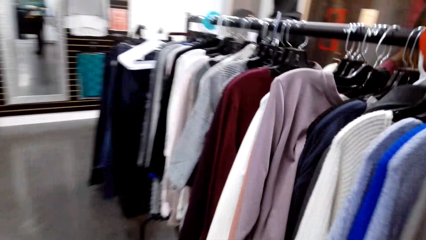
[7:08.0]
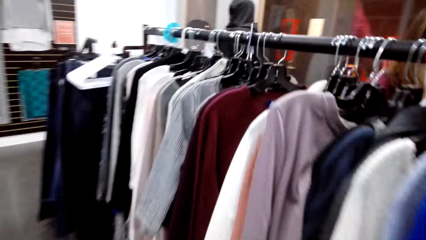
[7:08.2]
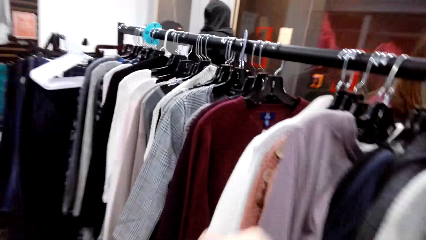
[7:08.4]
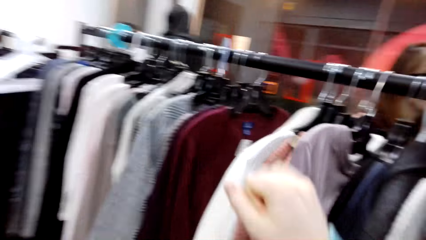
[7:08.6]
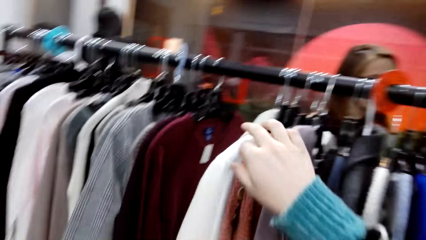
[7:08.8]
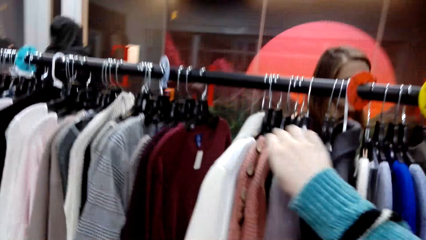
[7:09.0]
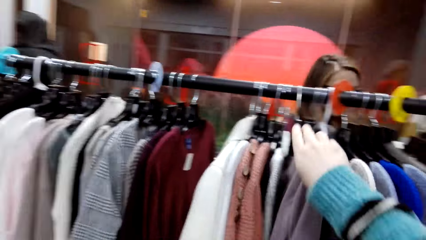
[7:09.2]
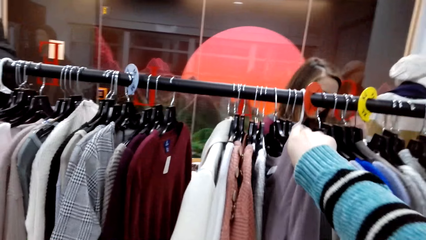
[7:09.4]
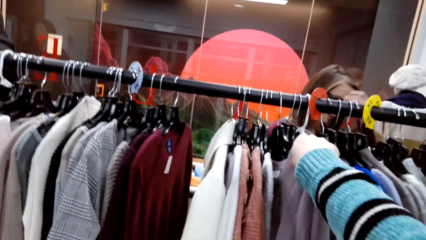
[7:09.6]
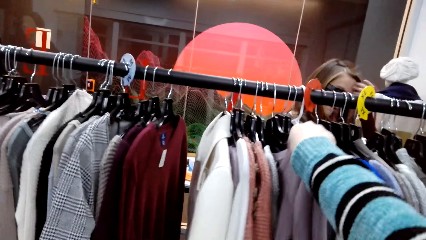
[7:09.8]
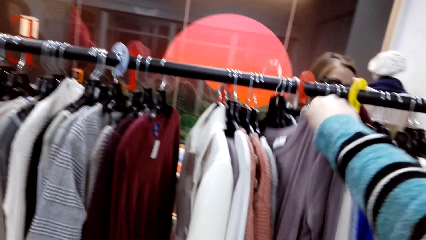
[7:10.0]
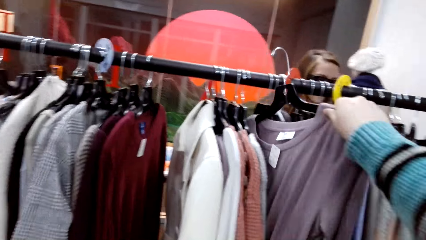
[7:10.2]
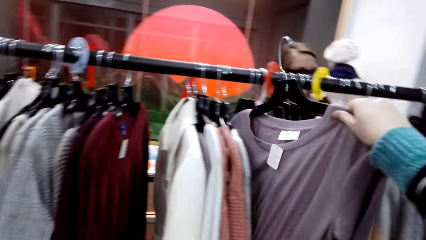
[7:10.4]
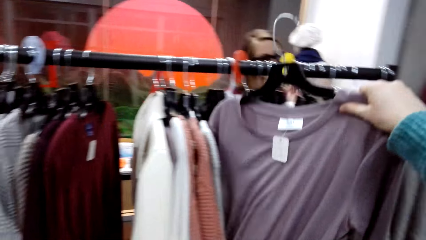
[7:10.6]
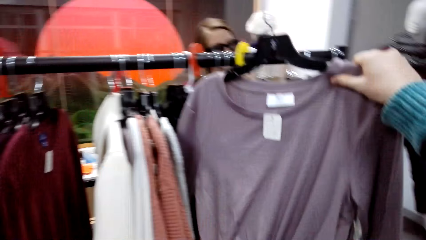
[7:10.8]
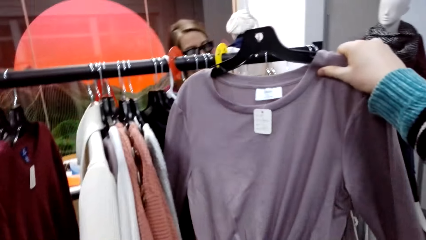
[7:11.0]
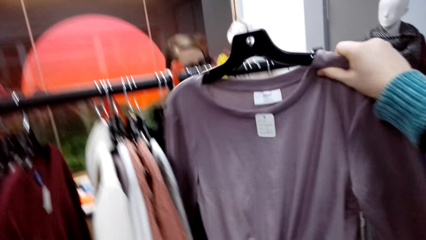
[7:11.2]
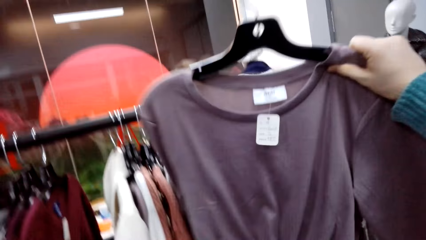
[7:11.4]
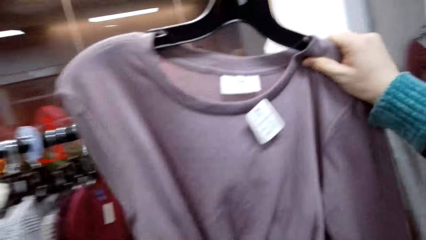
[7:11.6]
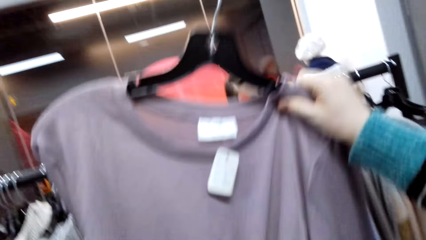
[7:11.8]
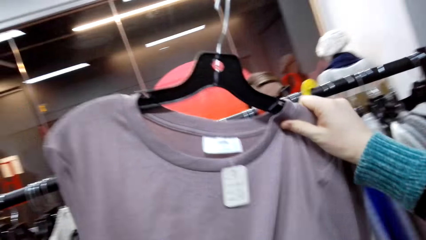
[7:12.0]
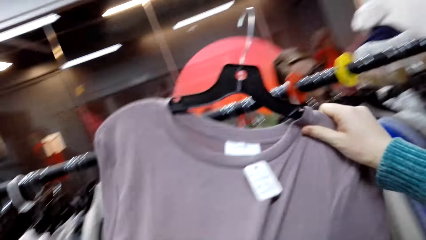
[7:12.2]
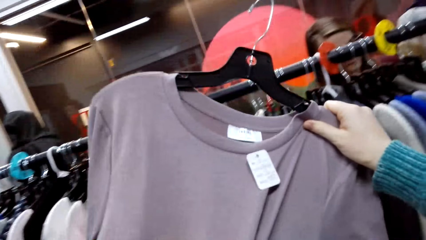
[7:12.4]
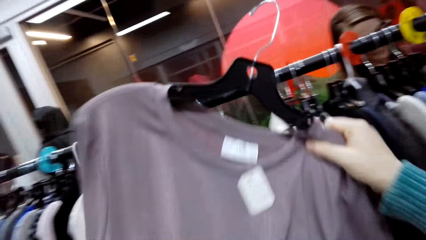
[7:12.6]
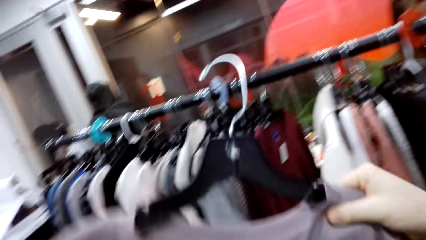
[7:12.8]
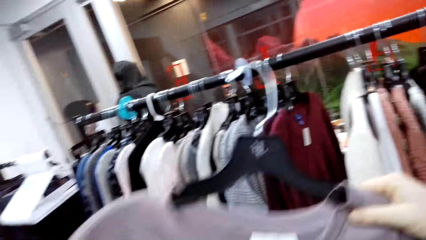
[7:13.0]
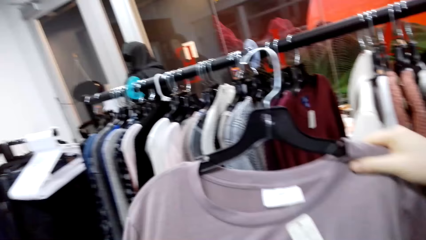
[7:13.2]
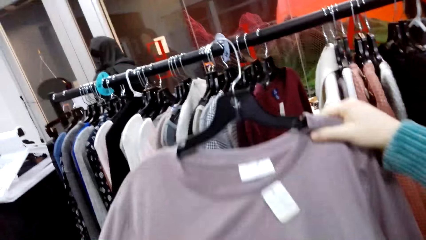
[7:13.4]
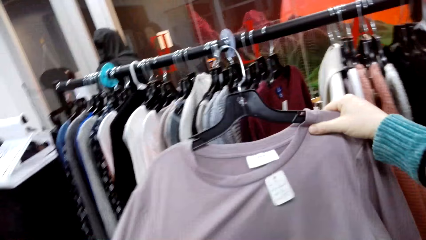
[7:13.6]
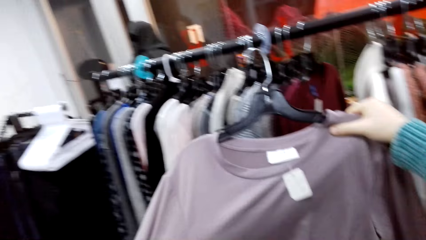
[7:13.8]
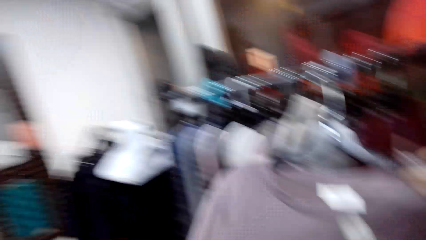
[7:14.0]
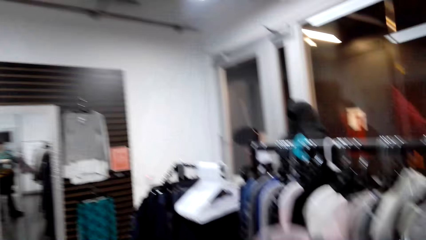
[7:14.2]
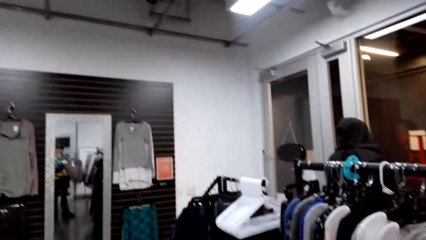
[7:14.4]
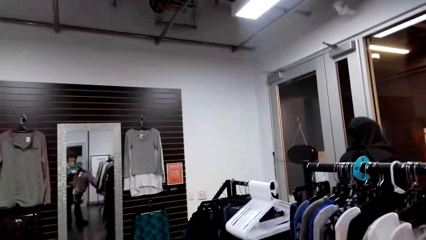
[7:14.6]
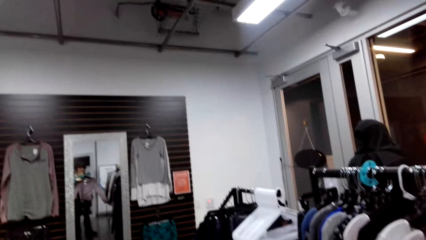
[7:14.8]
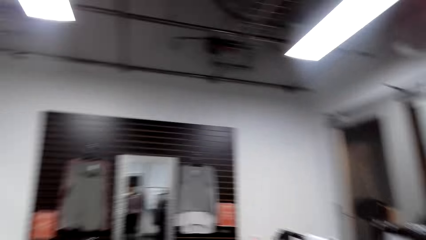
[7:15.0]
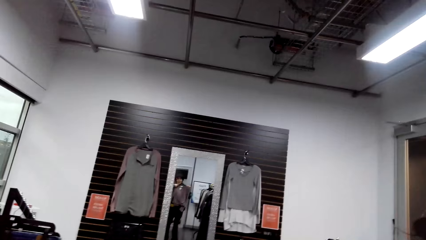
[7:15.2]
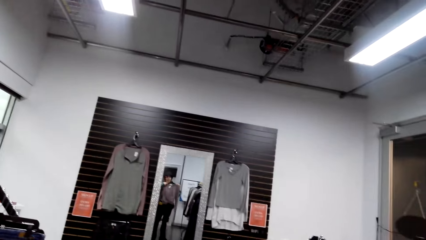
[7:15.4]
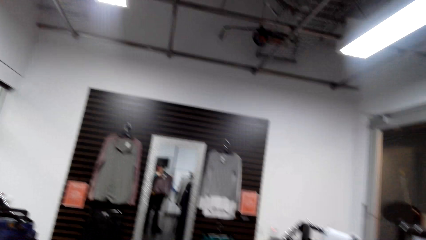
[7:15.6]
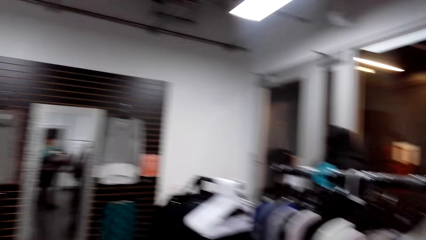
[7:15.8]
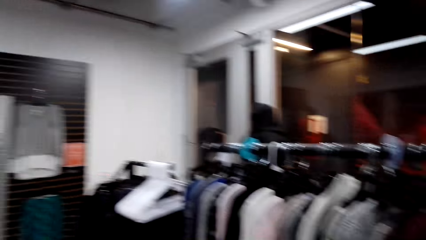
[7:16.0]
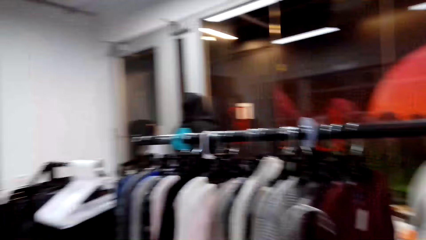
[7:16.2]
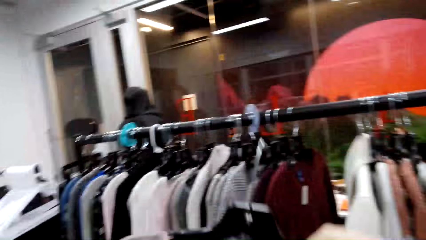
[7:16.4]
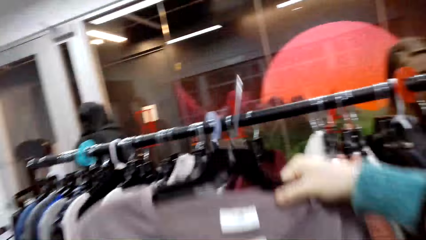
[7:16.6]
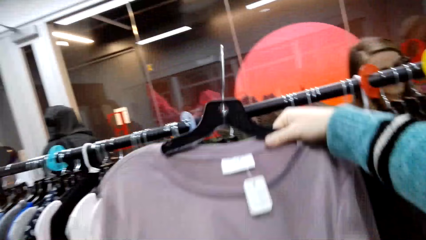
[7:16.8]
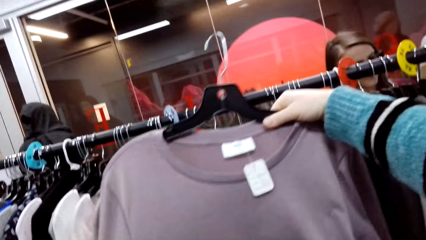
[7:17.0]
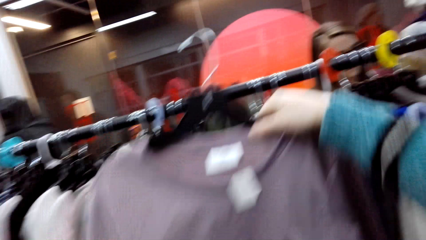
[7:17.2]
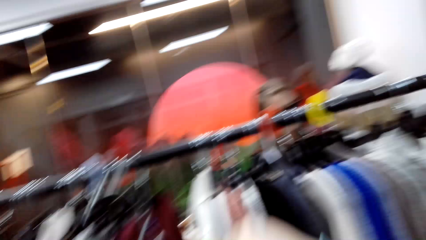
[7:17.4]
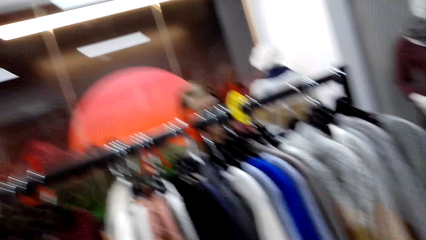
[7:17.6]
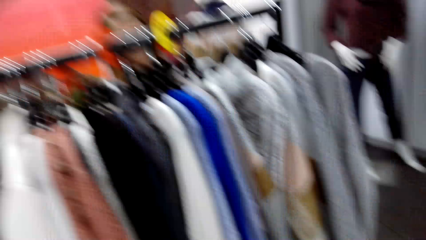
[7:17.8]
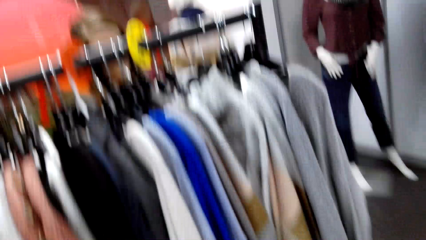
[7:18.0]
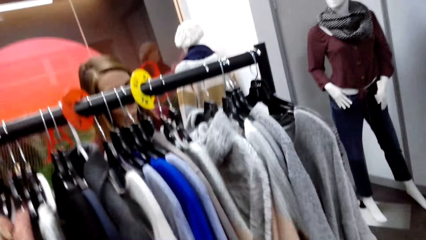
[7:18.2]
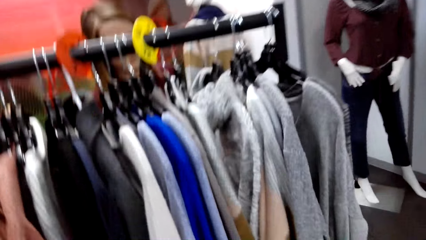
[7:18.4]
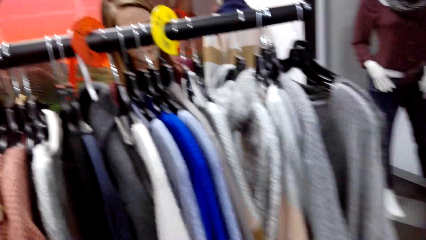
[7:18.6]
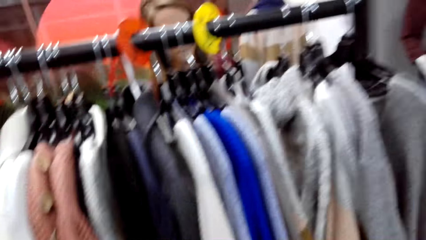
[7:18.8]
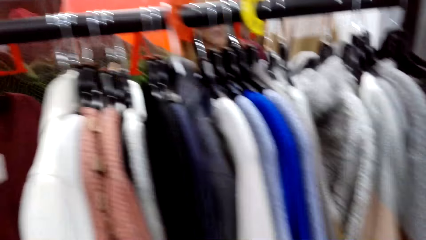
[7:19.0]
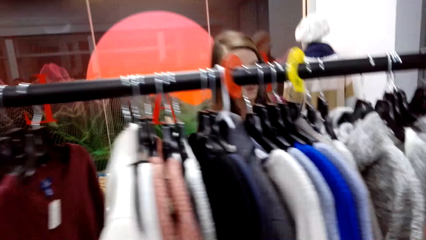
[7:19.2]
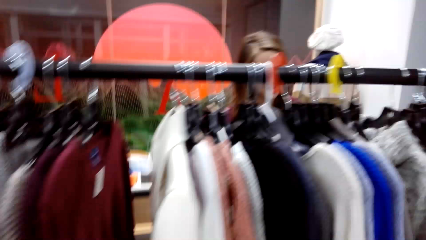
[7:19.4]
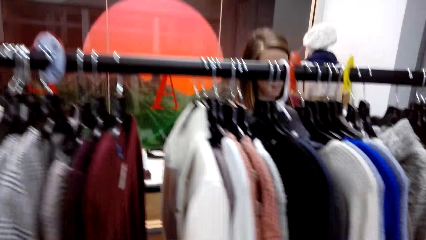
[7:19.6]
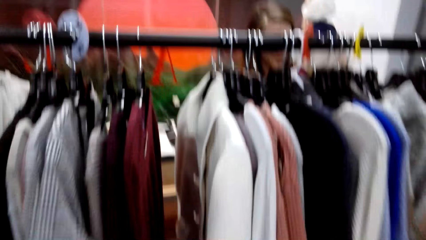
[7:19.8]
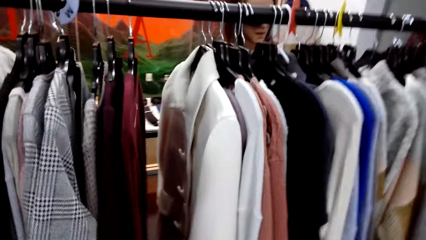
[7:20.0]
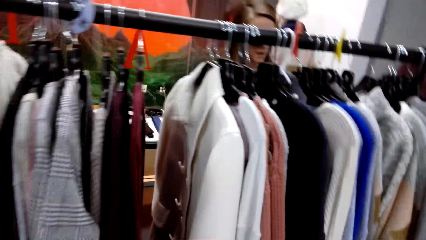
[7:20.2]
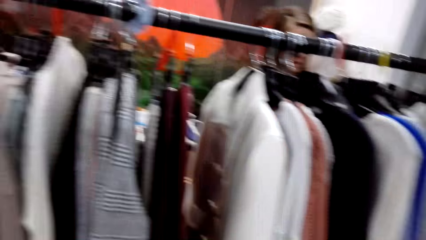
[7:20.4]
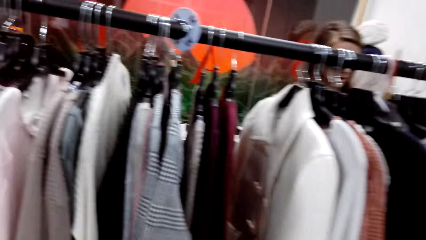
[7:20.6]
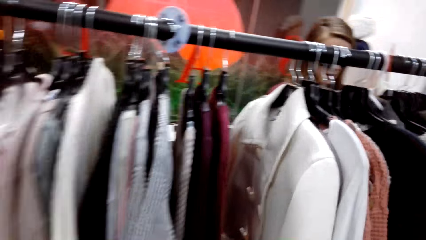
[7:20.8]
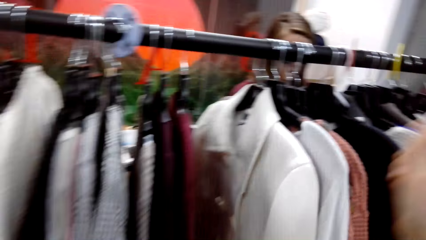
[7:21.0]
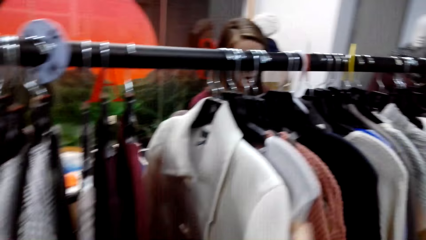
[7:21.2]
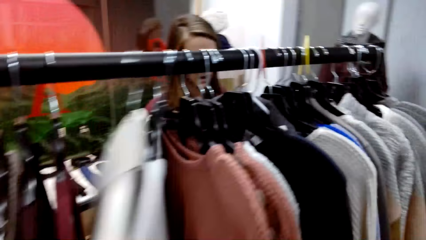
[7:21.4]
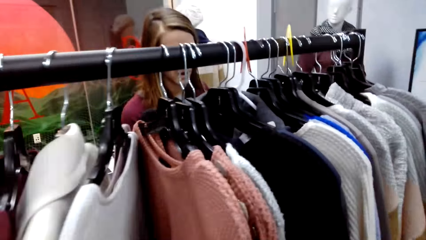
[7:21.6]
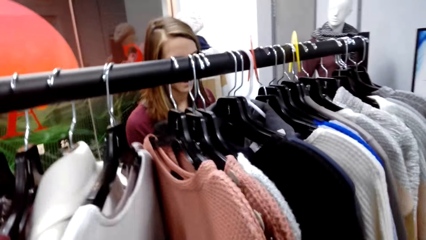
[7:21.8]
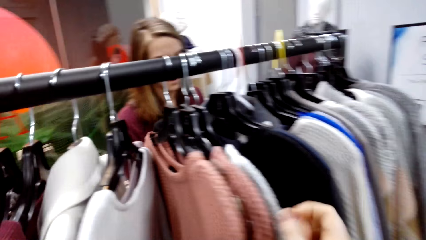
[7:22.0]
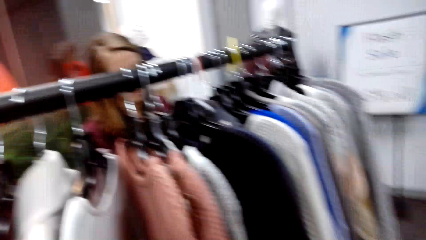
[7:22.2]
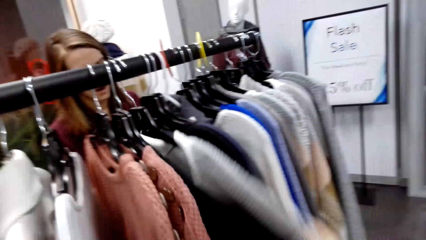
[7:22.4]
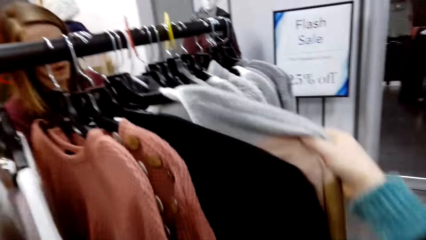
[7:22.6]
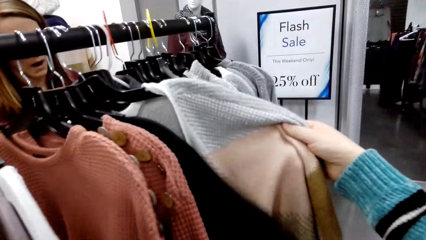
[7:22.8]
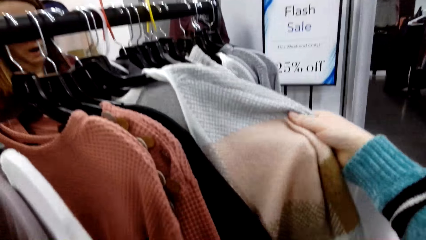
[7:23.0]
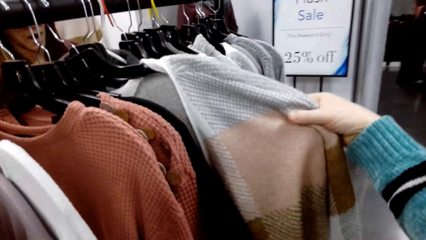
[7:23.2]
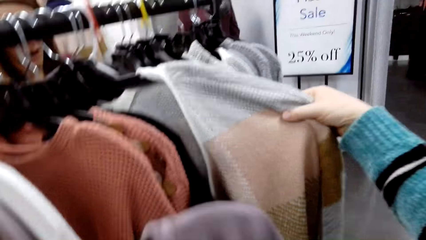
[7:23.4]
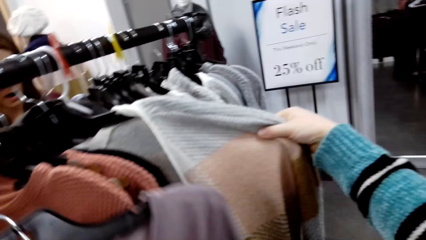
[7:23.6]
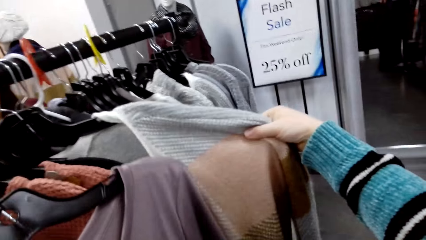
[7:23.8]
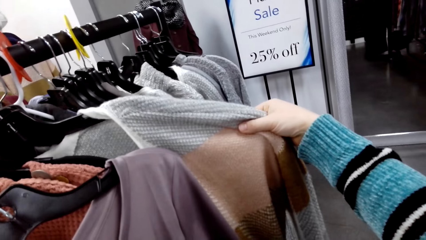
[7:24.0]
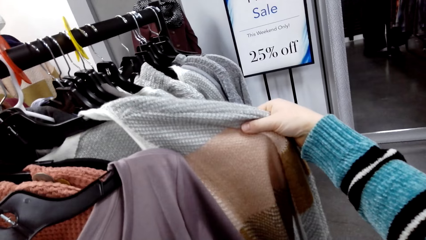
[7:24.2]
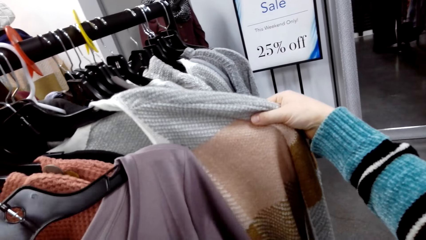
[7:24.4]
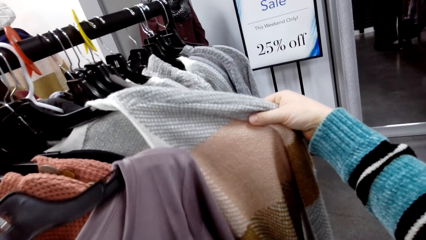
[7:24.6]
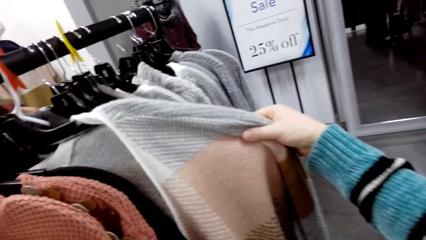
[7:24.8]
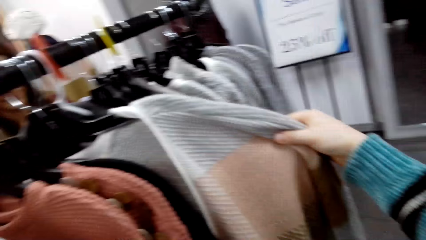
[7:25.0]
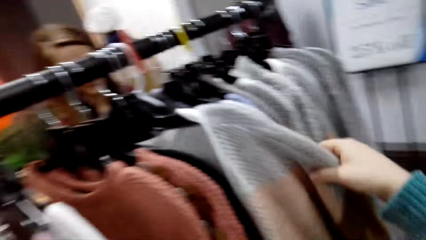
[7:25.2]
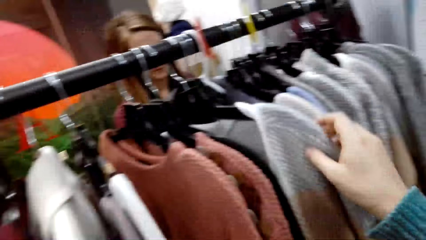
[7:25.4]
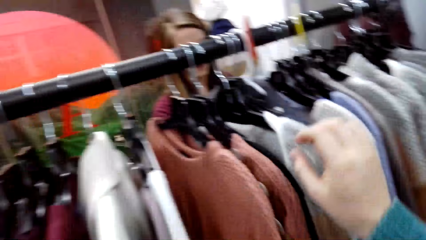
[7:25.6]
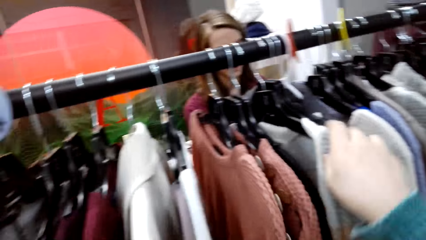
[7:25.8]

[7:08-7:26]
The camera wearer looks through the clothes on the clothing rack. A lady looks through the clothes on the clothing rack. The camera wearer removes the sweater top from the clothing rack. She looks at the sweater top. She puts the sweater top on her chest. She looks around the store. She looks at the sweater top. She looks at the clothing rack. She walks around the store. She looks through the clothes on the clothing rack. She checks the sweatshirt. She checks the sweater. She checks the sweater again. She checks the shirt.
